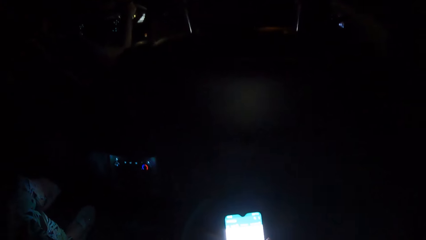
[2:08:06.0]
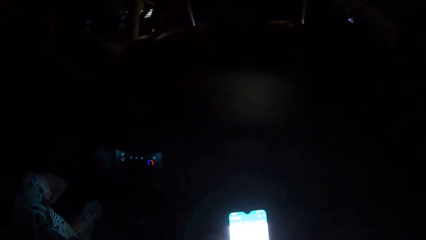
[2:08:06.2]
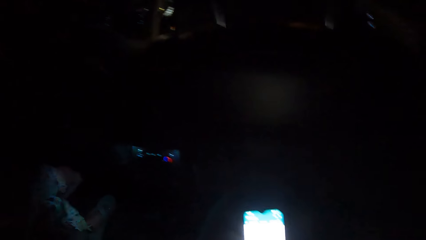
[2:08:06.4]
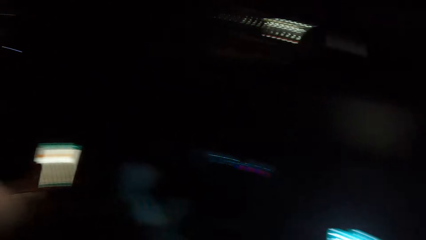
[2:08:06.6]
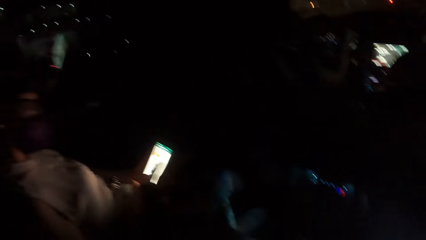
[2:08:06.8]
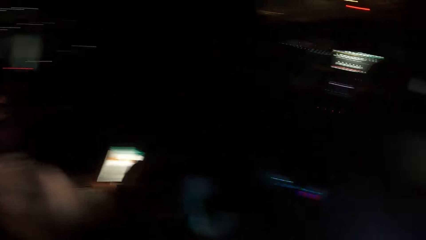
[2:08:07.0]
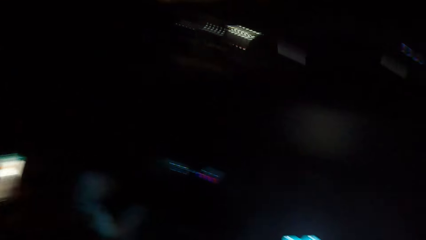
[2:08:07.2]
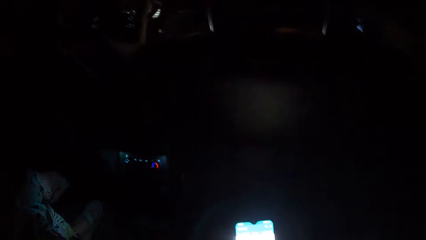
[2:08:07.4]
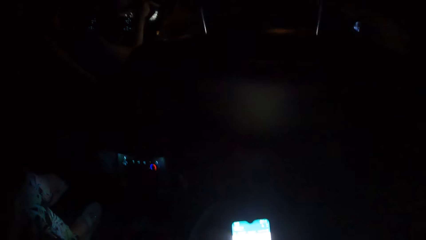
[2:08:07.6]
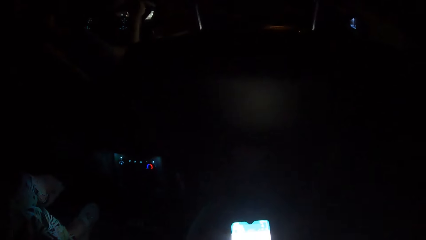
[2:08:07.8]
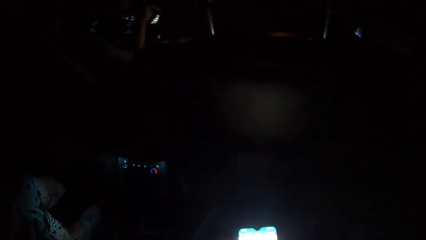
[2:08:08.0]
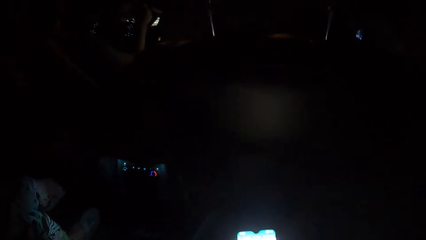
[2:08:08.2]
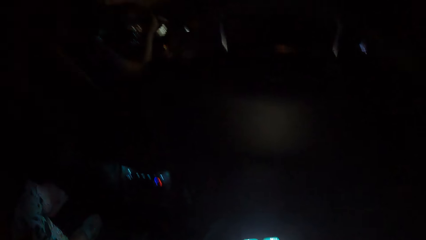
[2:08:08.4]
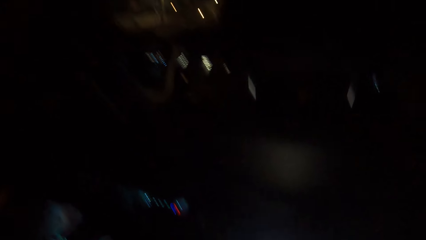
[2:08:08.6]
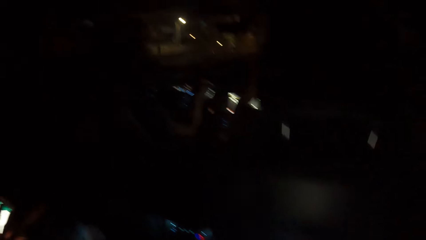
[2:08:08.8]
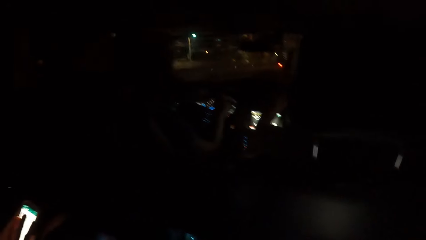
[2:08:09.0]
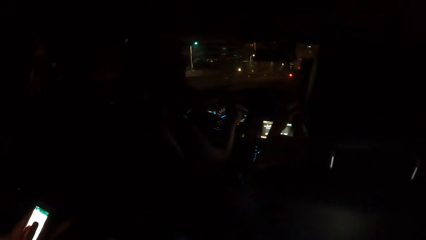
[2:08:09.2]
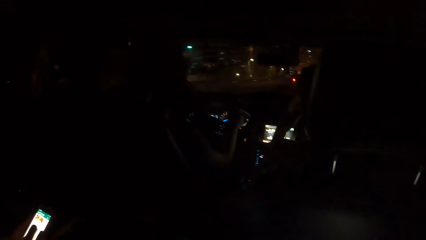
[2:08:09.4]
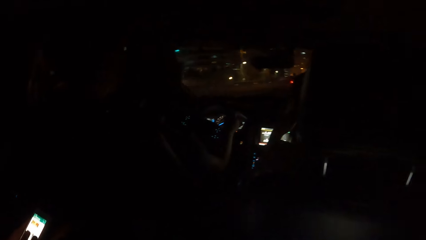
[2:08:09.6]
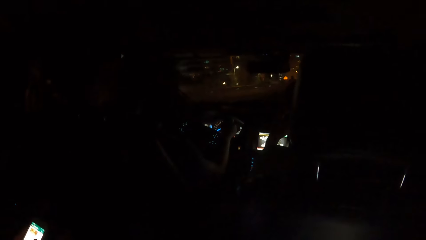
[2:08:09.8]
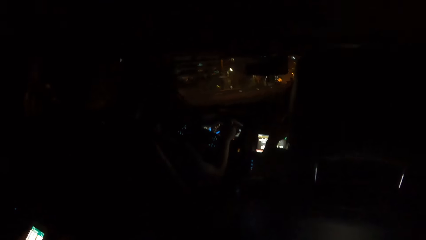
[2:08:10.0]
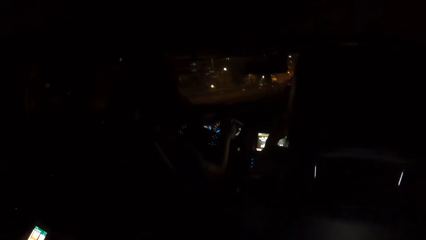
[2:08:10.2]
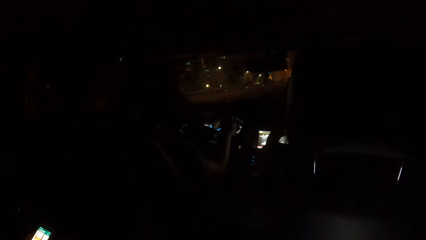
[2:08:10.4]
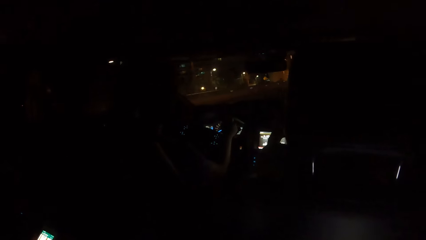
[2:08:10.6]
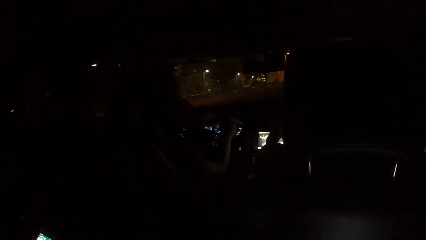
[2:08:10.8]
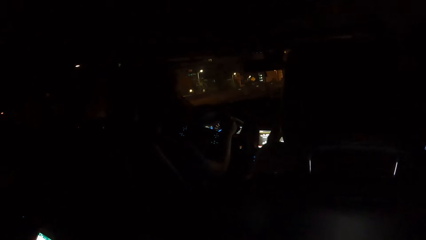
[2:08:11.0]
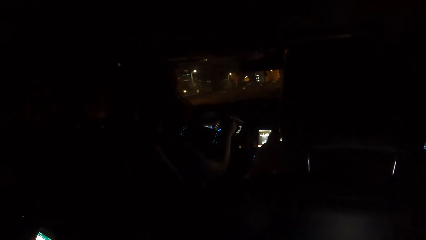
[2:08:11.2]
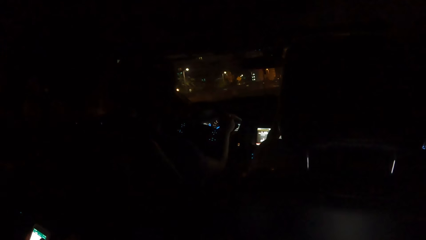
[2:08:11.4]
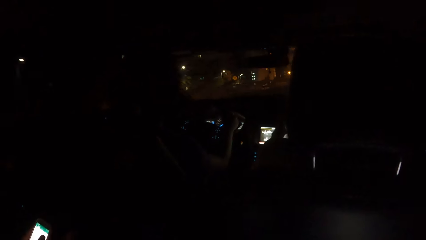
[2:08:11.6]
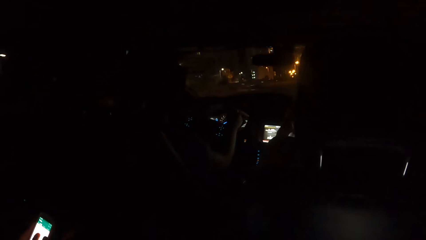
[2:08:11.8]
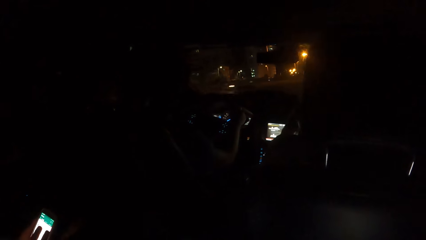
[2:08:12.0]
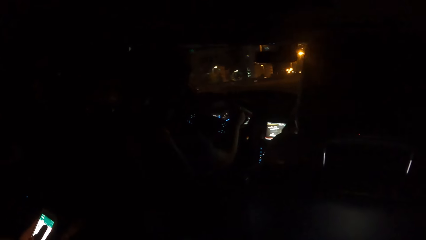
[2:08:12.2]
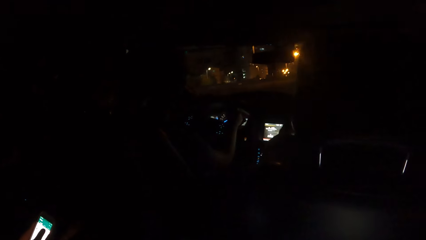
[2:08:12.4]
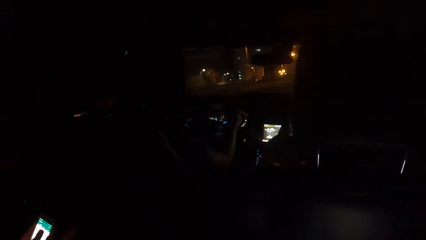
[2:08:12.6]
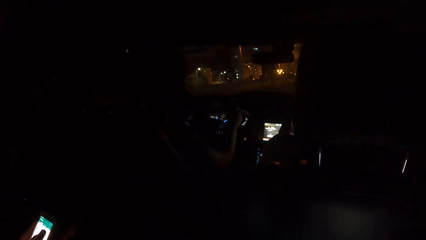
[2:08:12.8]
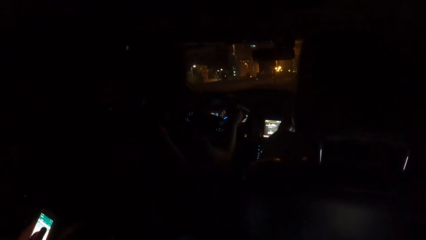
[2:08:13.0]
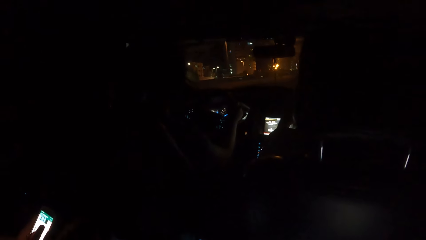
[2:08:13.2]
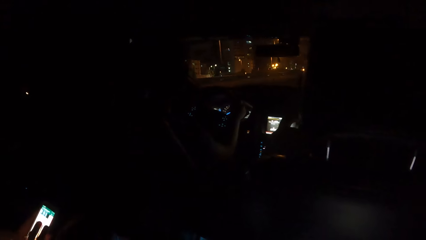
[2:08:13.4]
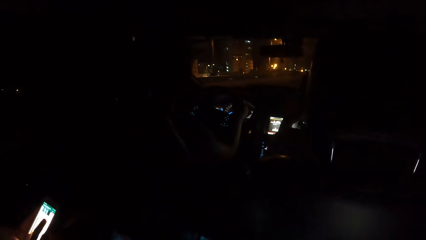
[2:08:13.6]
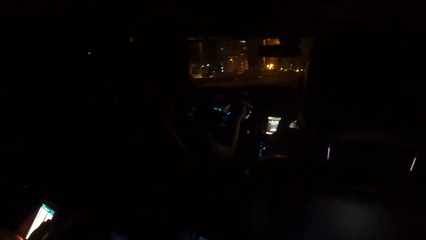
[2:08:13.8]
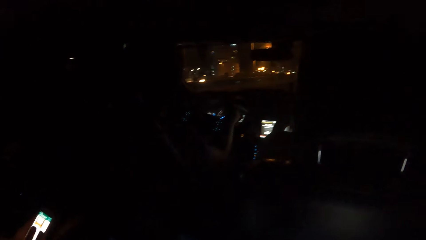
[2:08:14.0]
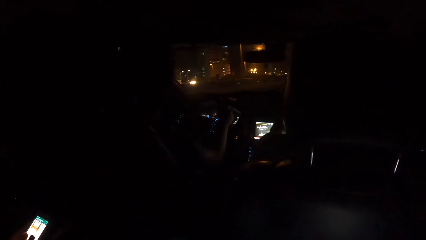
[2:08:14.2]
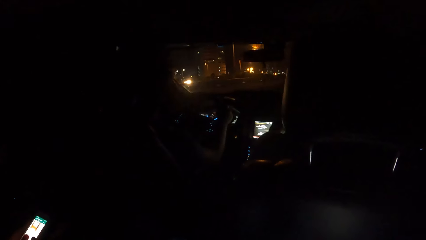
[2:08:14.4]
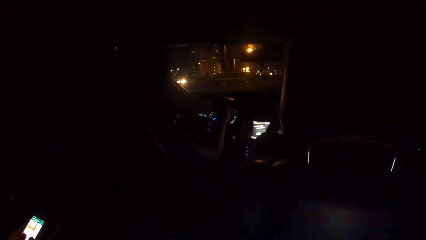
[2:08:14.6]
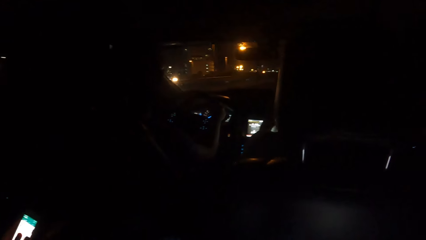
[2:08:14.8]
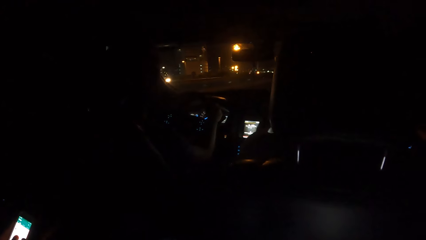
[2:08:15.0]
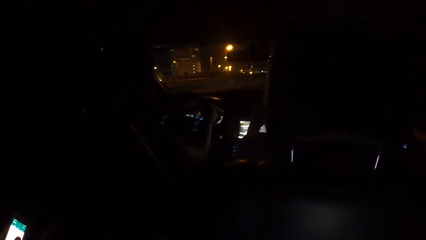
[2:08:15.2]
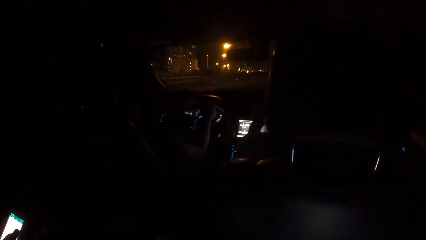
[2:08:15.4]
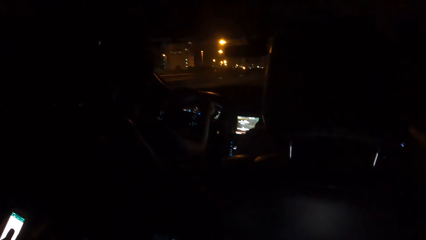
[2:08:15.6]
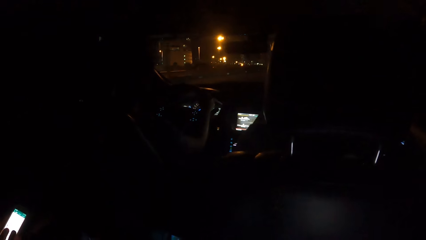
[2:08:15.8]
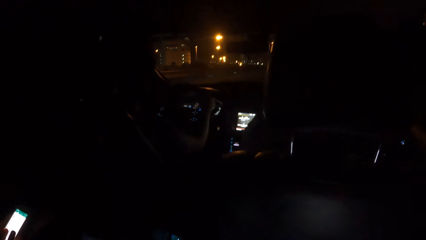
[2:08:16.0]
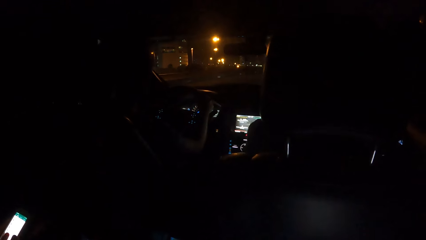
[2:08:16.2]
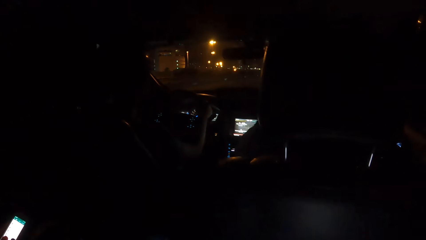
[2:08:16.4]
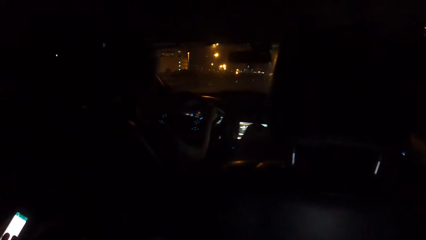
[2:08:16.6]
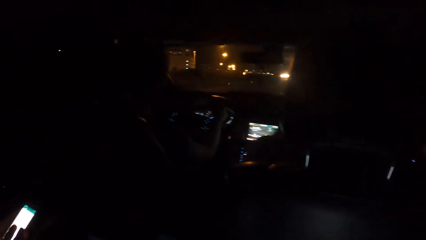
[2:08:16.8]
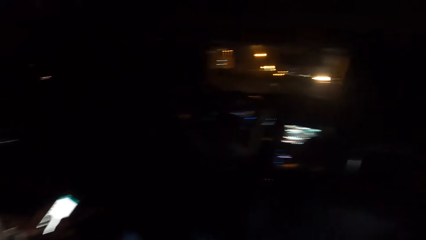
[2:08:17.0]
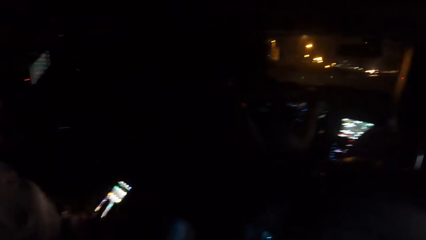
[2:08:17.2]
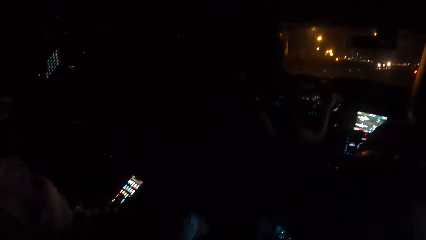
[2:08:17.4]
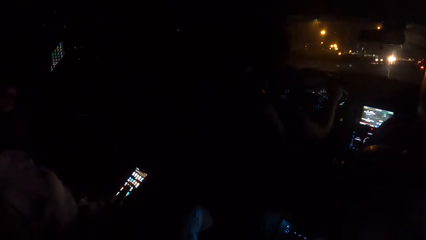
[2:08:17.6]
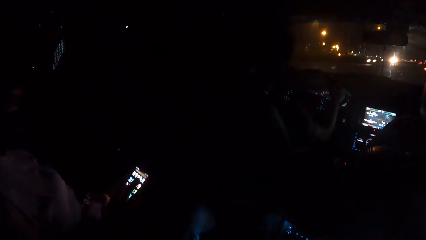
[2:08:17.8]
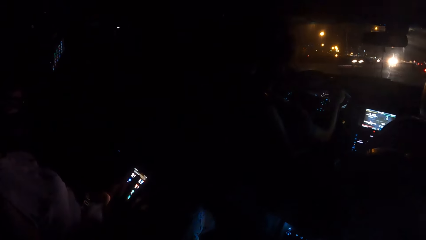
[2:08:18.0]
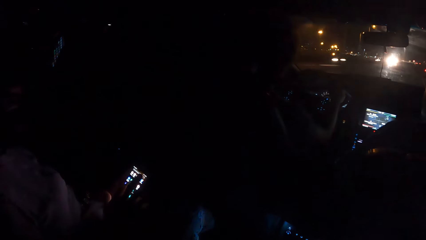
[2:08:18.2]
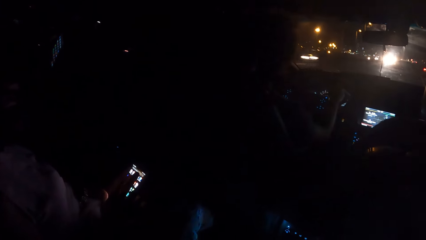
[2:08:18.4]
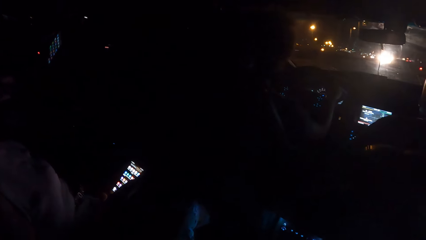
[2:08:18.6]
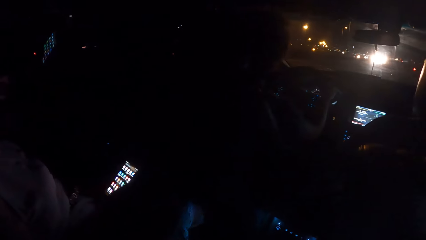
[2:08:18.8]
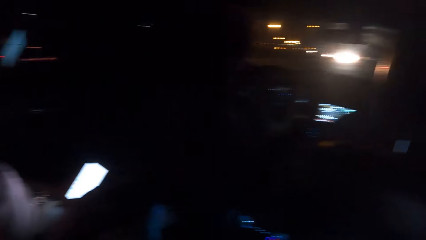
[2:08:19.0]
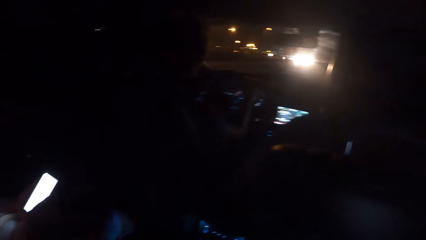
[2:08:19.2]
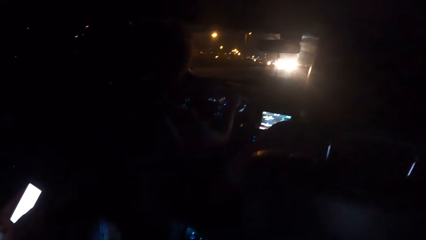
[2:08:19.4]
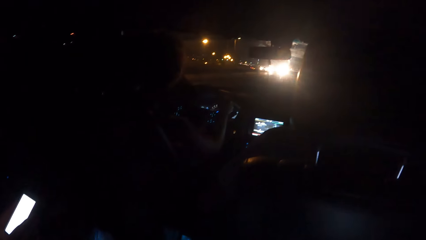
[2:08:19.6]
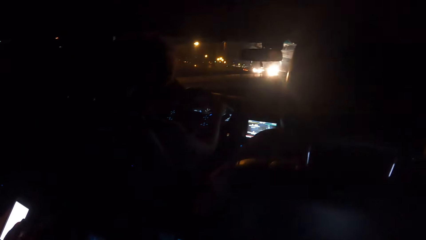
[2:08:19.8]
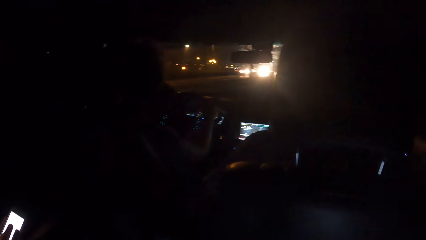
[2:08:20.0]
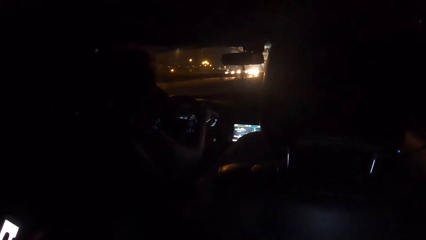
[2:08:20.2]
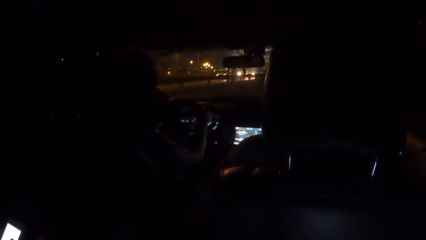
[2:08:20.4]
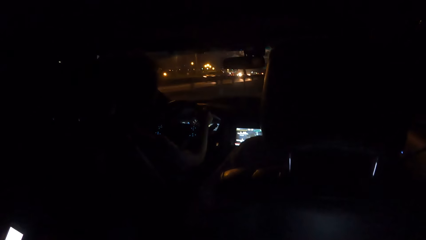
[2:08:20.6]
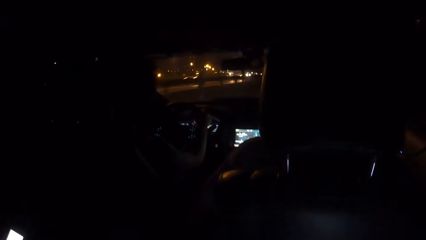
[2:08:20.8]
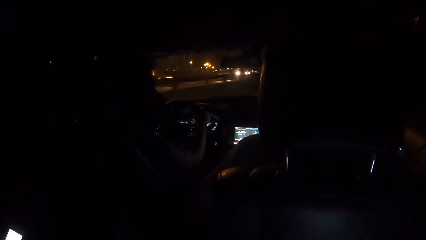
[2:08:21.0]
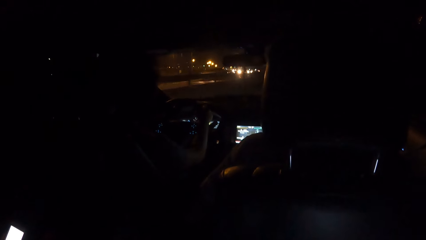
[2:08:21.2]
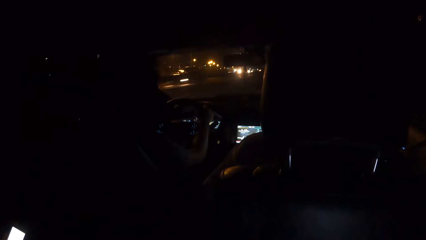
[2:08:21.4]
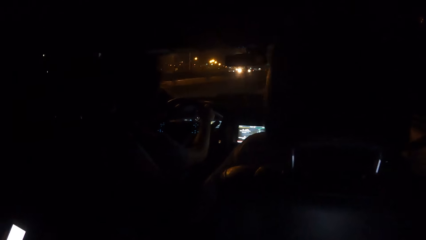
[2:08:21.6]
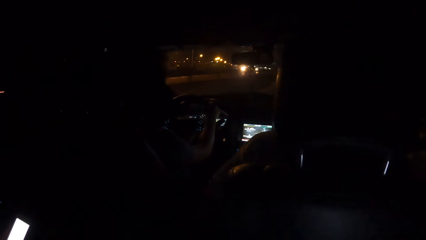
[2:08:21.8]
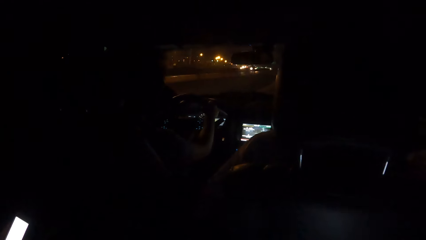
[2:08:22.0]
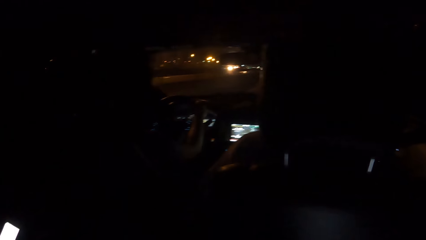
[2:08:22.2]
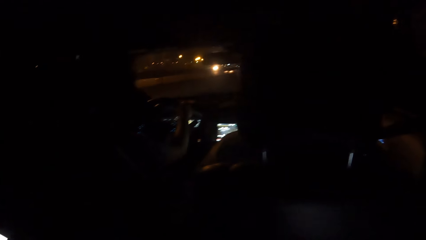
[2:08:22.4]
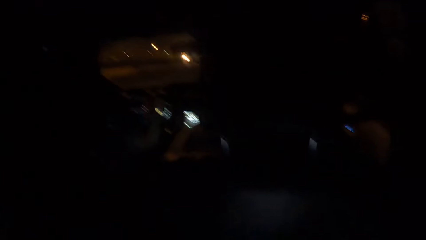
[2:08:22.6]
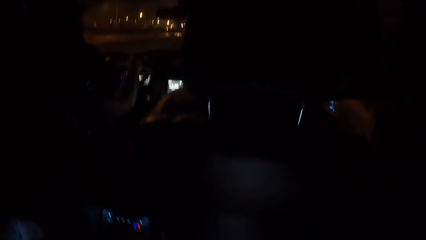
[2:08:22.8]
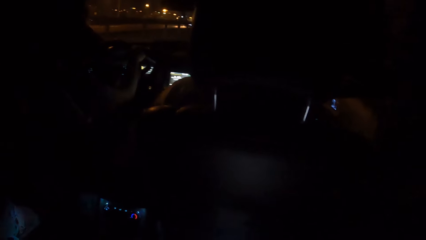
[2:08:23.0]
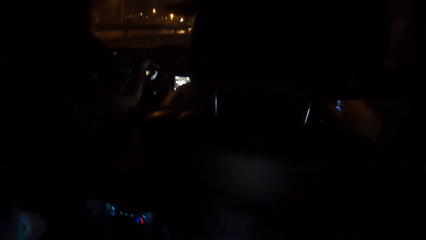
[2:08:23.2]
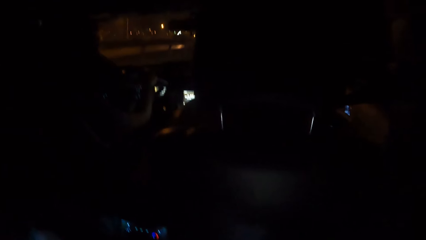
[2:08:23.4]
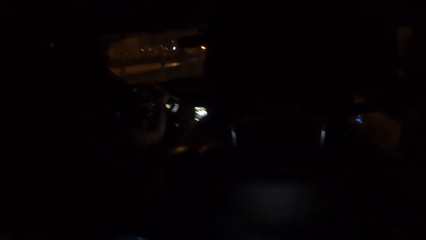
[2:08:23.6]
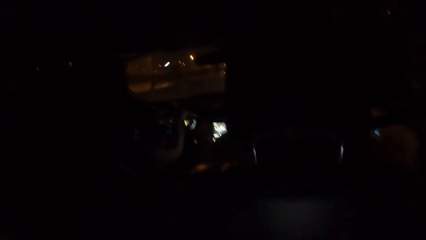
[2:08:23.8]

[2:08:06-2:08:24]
The camera wearer looks around in the car. They sit in the car.
